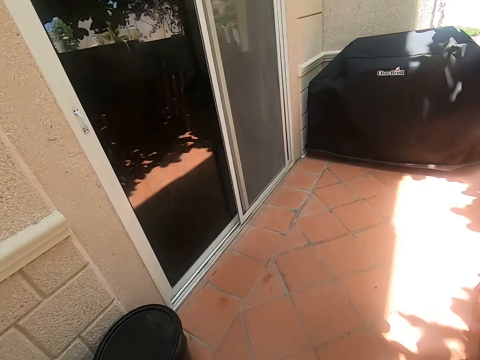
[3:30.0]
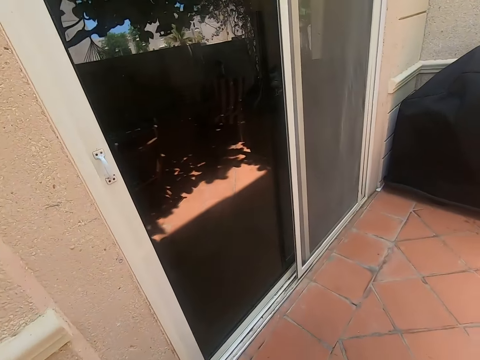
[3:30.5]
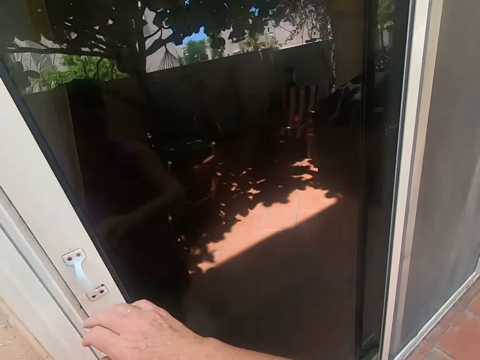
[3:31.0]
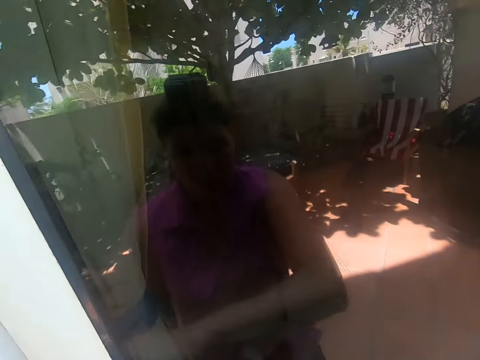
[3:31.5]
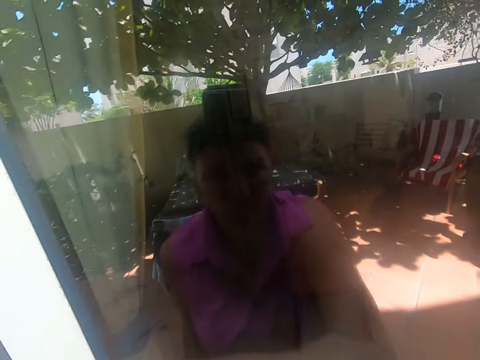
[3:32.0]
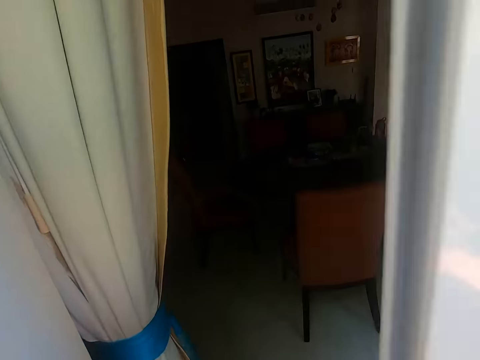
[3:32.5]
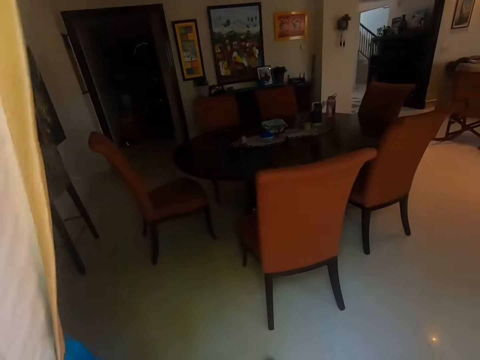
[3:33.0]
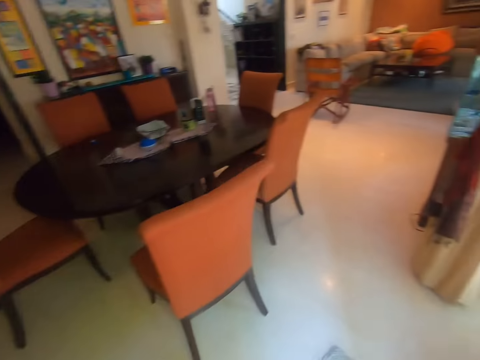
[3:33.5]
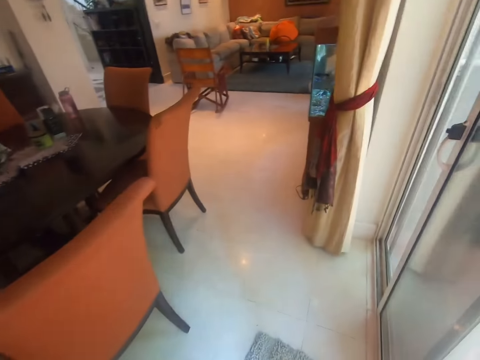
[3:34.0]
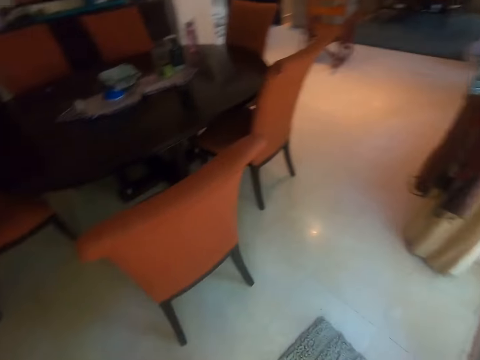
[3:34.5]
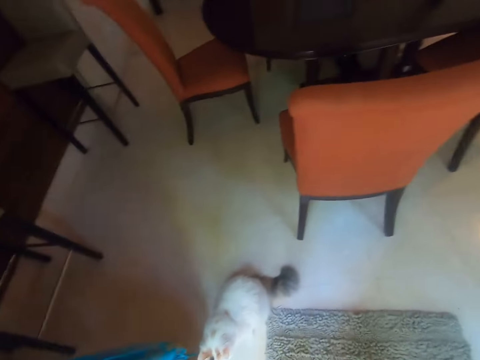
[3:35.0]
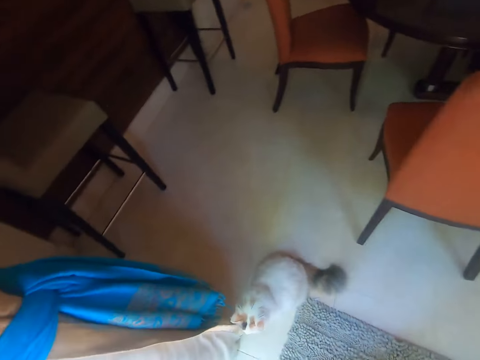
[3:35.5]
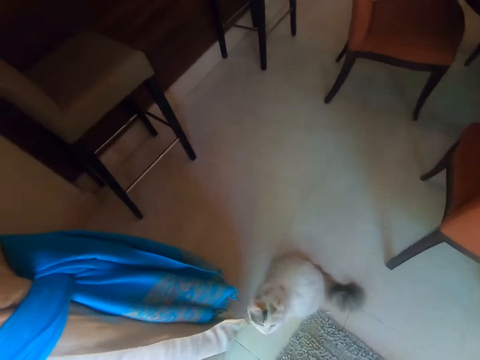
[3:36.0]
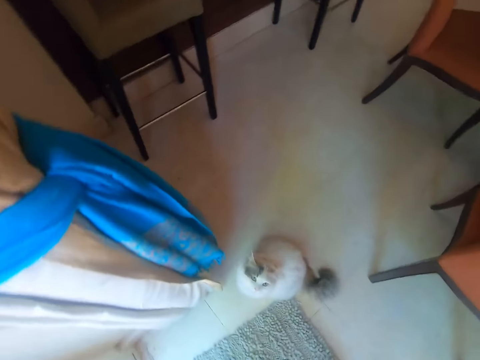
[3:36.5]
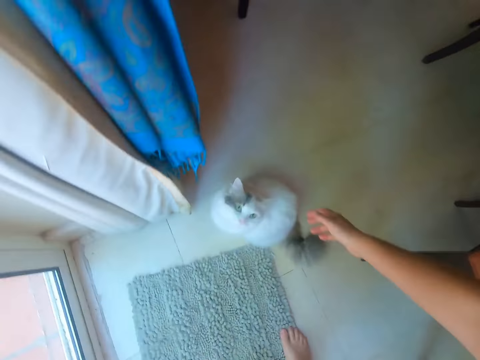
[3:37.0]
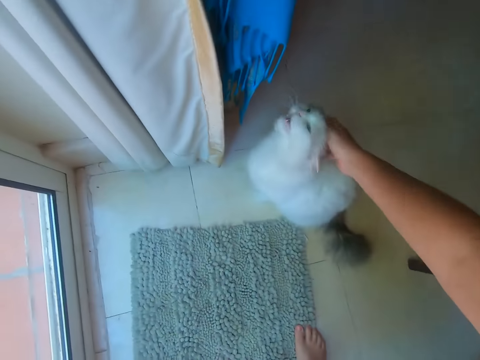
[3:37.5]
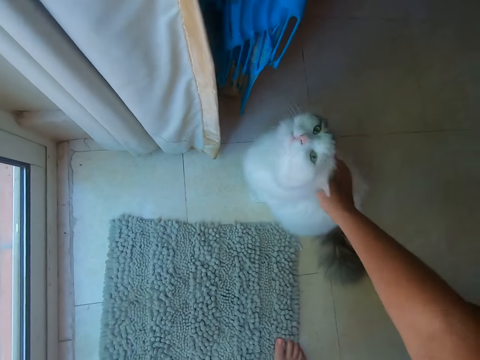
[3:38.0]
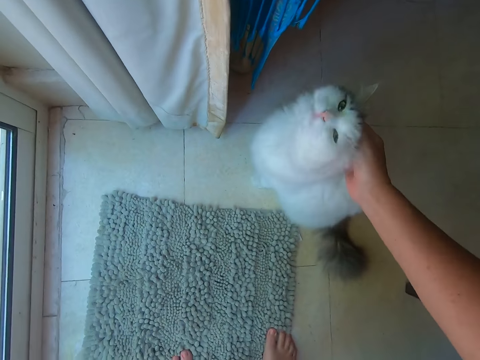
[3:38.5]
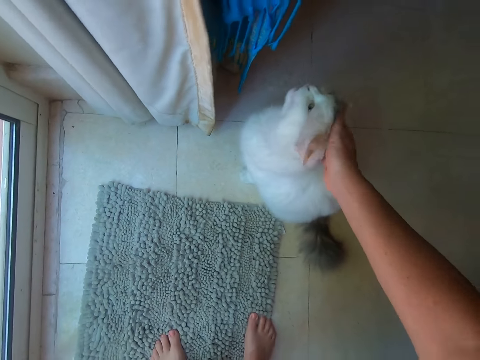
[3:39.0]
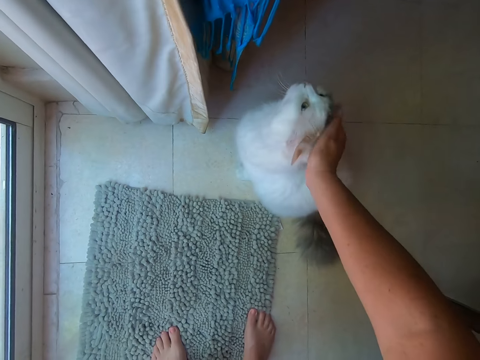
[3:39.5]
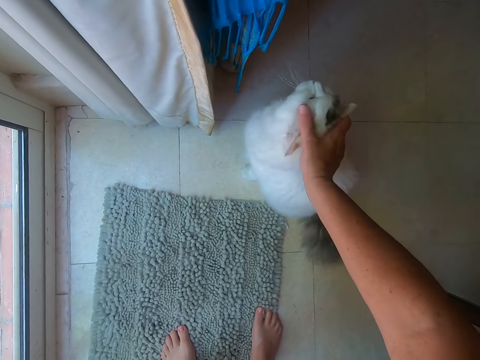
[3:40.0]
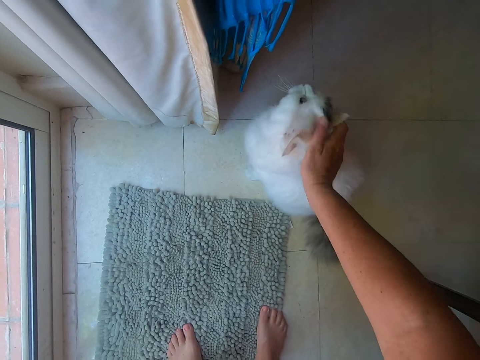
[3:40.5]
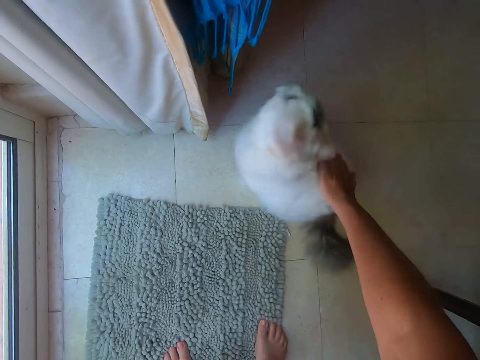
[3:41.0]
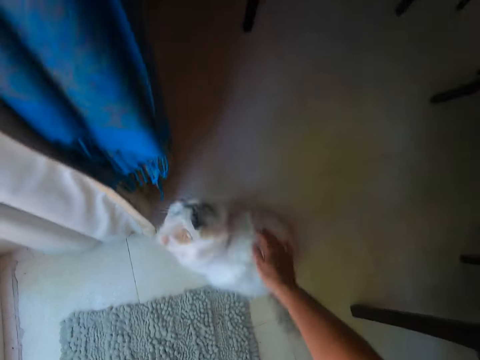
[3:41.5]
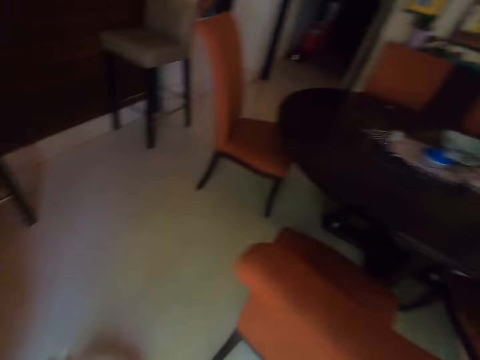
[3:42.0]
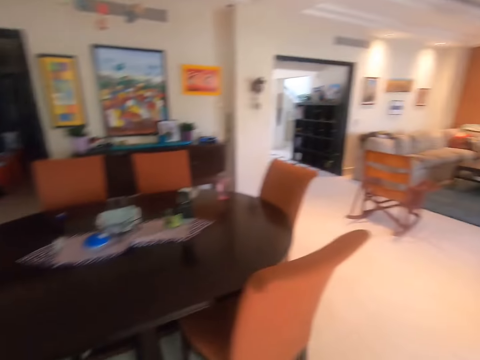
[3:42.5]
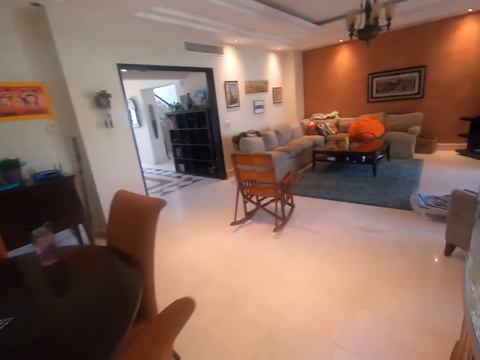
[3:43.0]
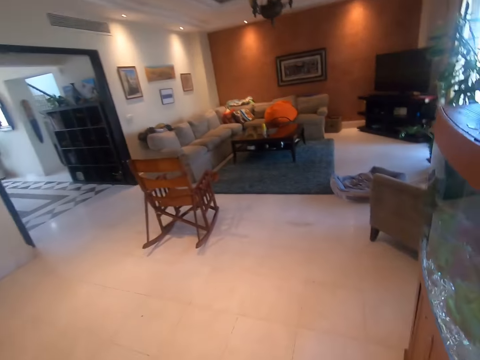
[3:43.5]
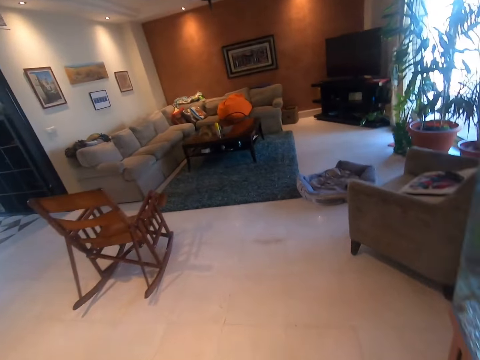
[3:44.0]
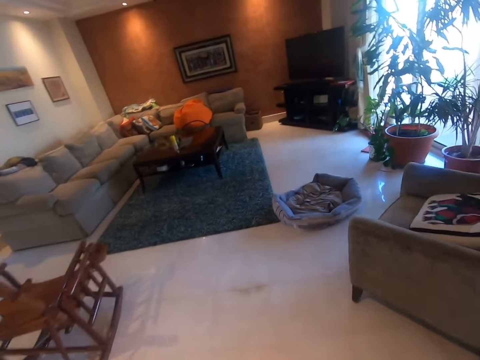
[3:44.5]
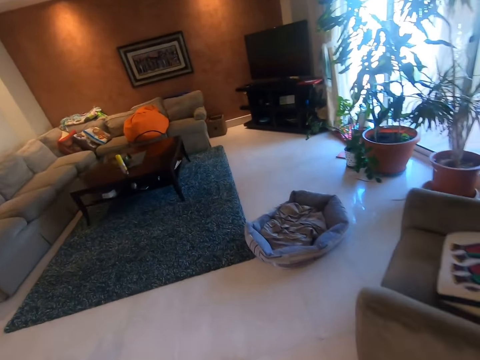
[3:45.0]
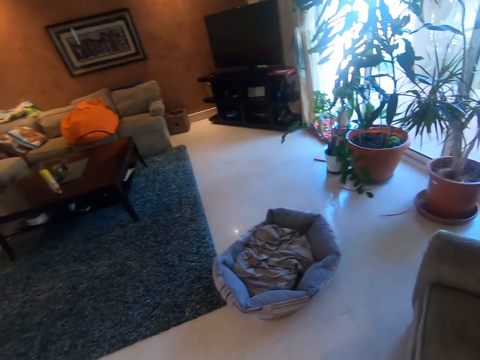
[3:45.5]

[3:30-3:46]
The camera wearer opens the door. They walk inside the house. They touch the cat. They move around the house.

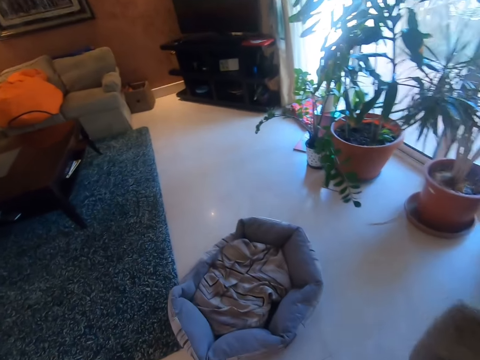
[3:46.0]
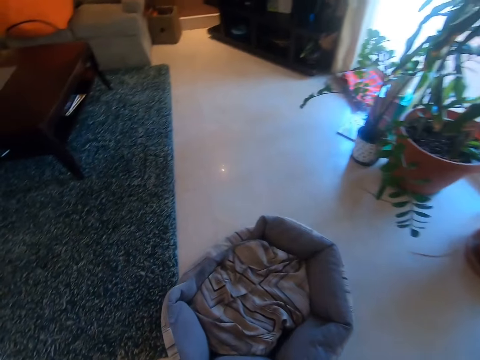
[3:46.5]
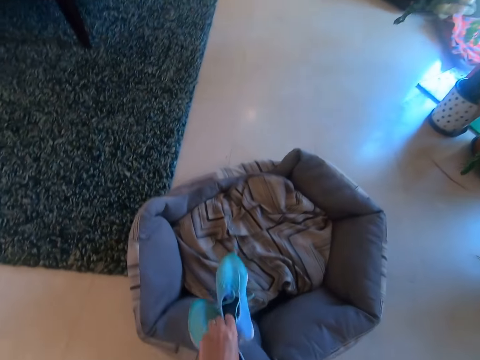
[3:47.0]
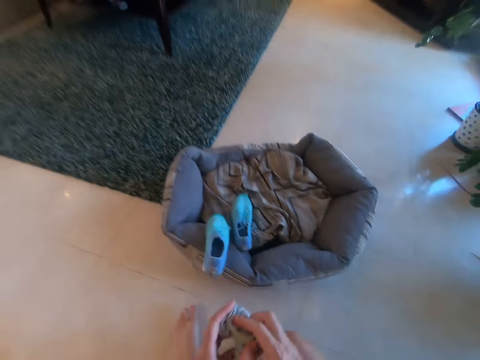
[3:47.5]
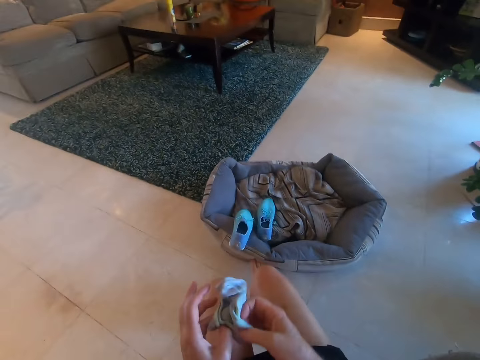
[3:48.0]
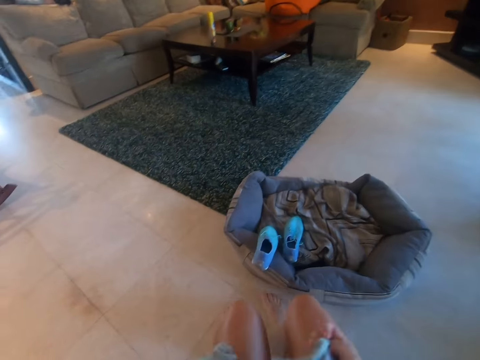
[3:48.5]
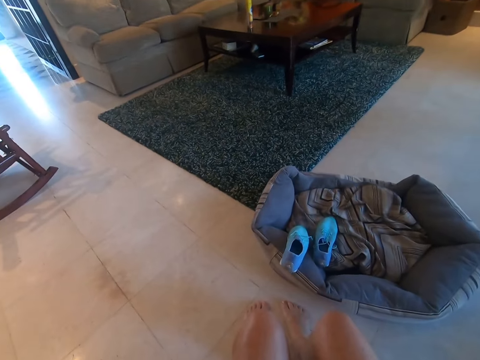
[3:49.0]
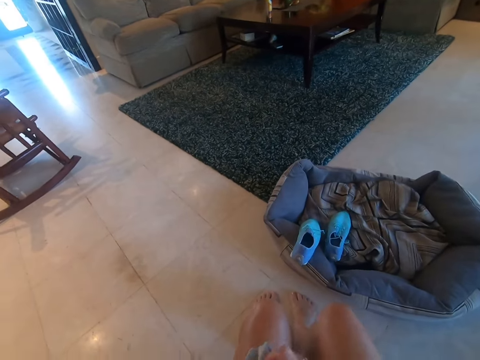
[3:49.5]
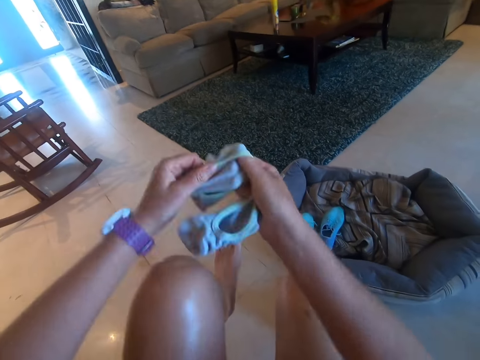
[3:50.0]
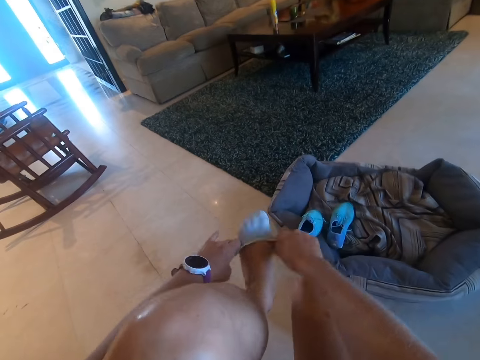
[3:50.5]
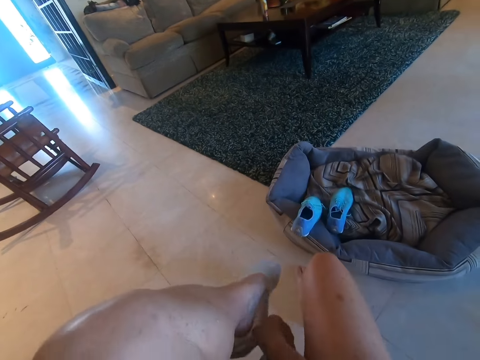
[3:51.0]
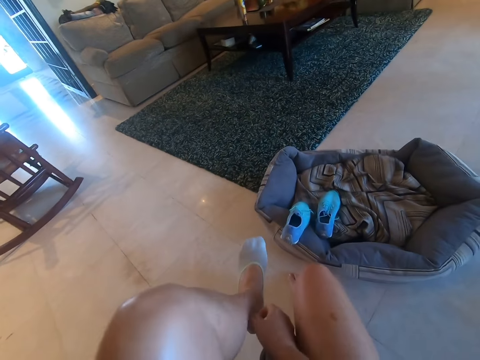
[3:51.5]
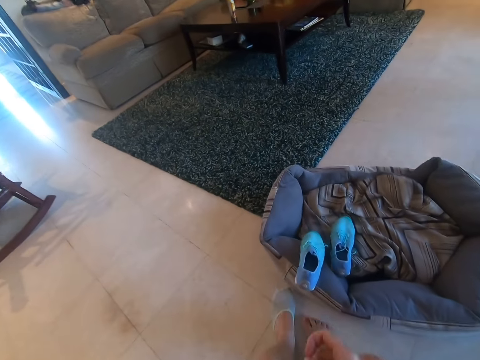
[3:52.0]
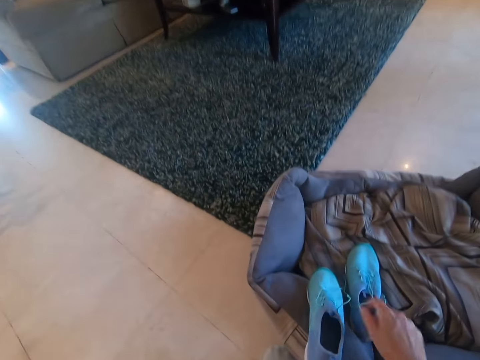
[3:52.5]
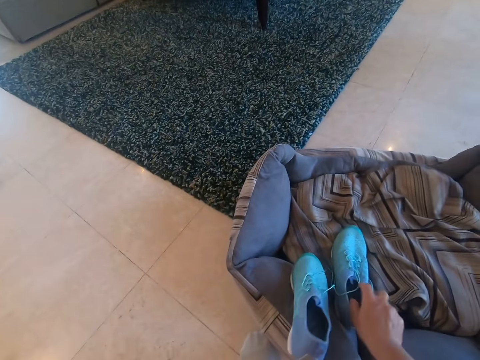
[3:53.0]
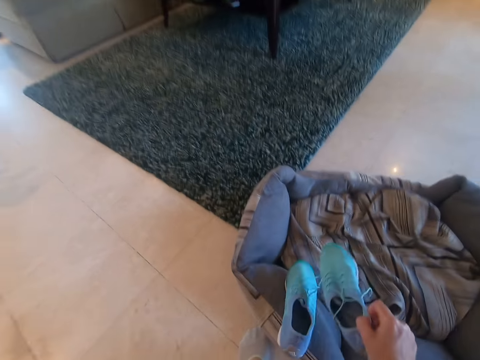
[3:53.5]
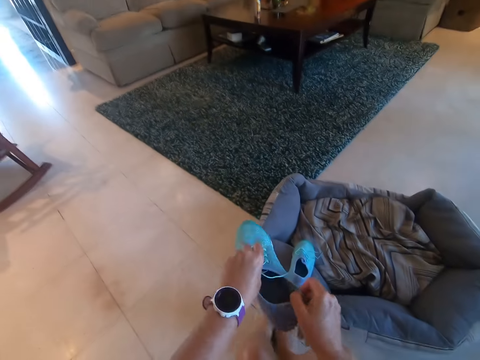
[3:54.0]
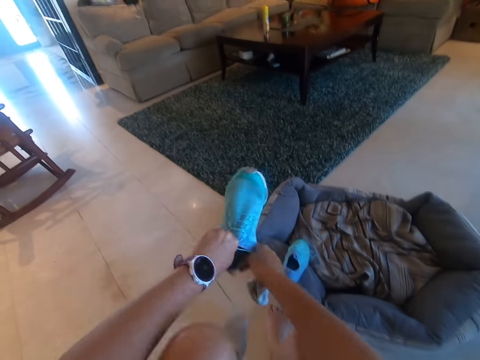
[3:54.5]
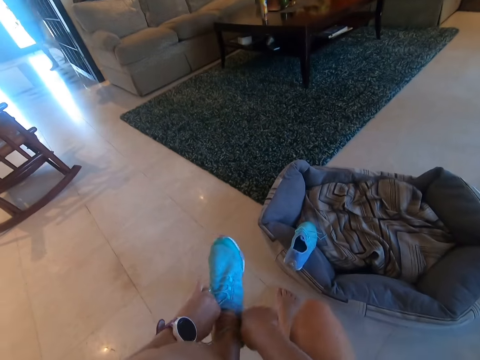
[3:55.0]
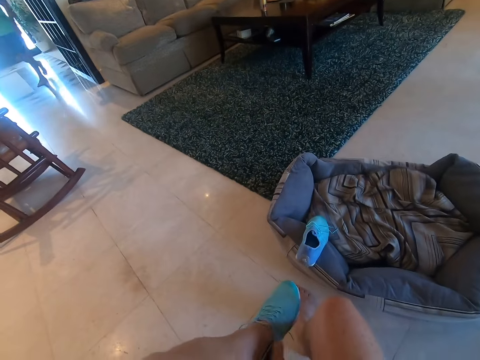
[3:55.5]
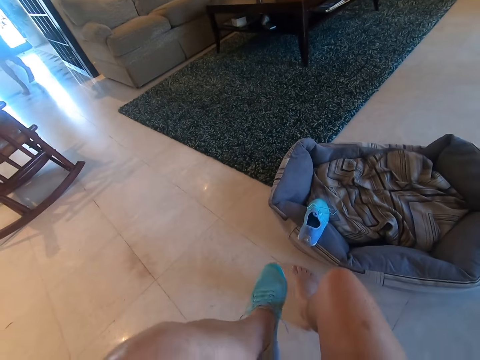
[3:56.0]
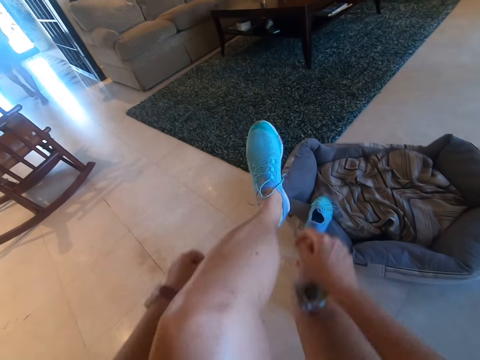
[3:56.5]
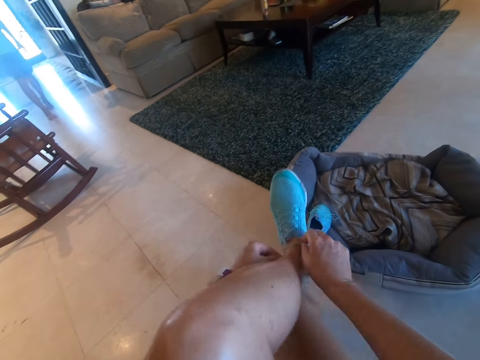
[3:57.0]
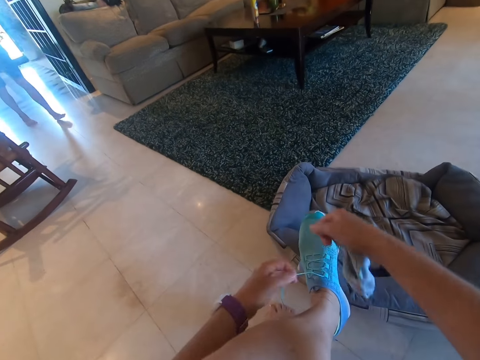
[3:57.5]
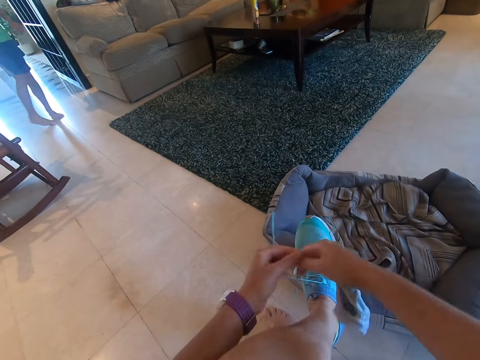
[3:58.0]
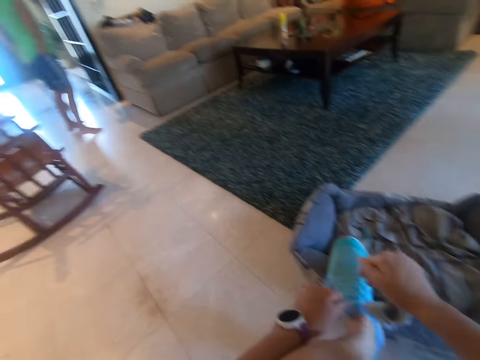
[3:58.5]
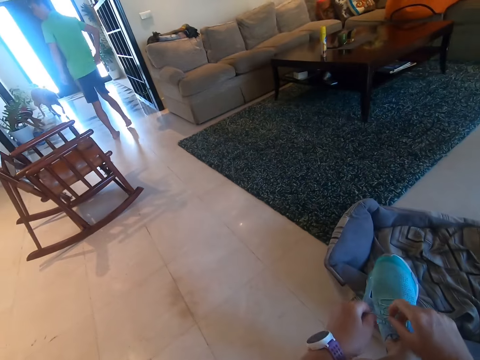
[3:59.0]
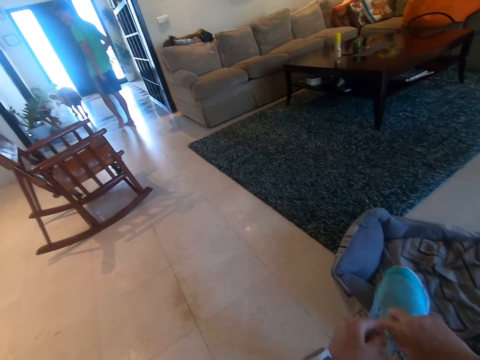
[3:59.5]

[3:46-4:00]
The camera wearer places the shoes on the pet bed. They unfold socks. They wear a sock. They put a leg on the floor. They pick up the shoe from the pet bed. They wear the shoe. They tie the shoe lace. Someone walks in the room.
